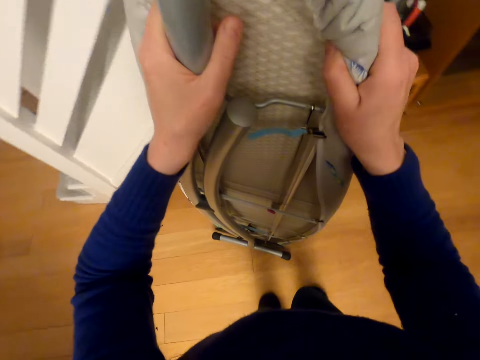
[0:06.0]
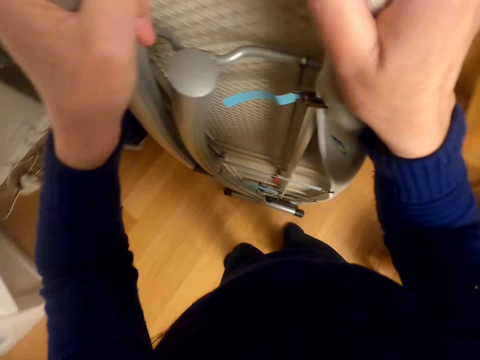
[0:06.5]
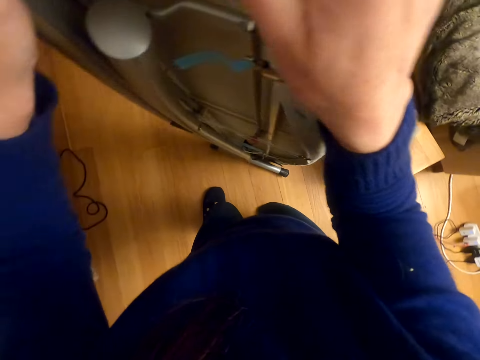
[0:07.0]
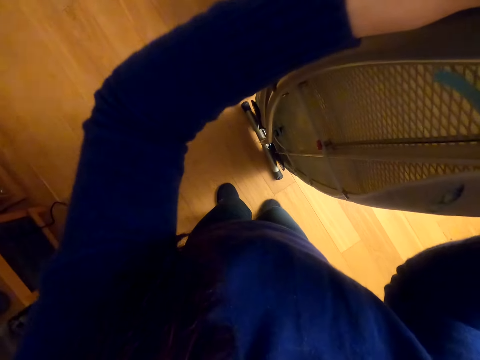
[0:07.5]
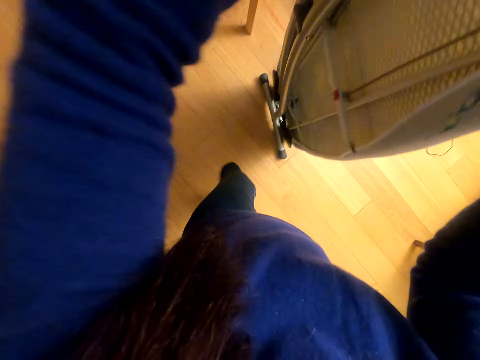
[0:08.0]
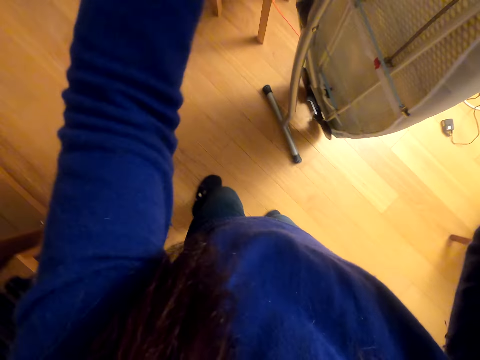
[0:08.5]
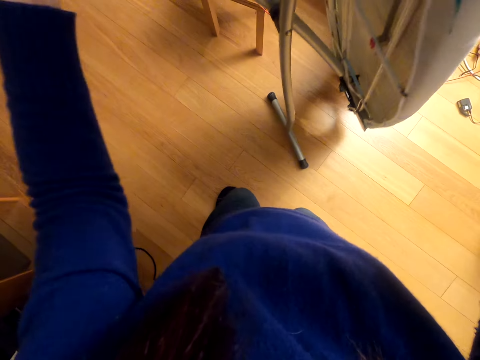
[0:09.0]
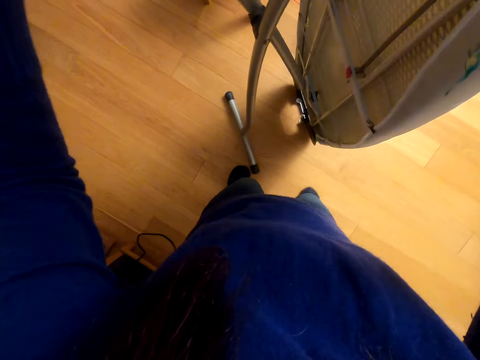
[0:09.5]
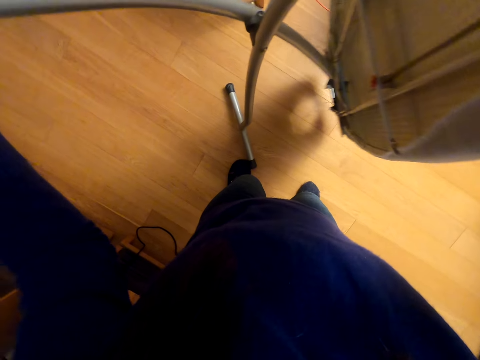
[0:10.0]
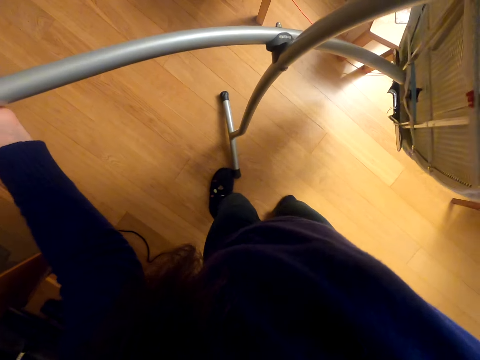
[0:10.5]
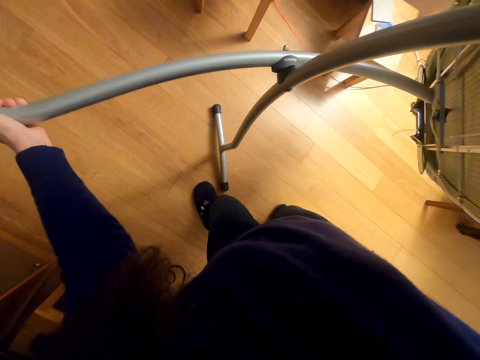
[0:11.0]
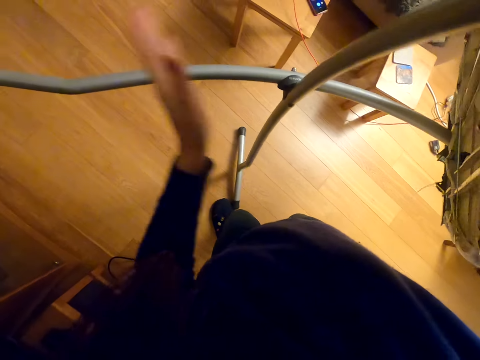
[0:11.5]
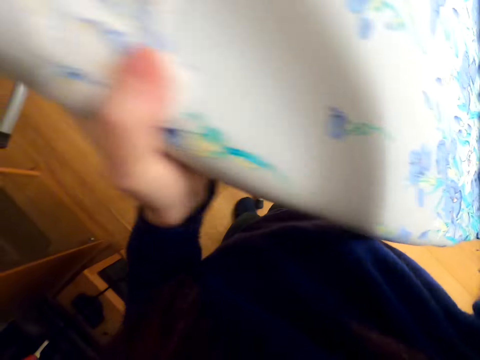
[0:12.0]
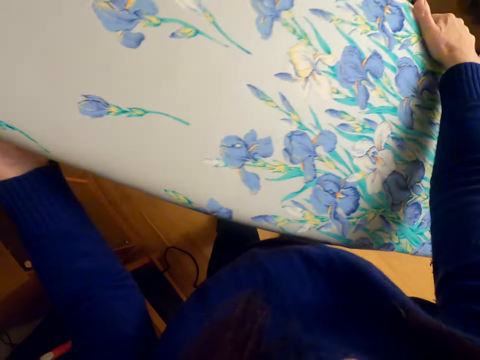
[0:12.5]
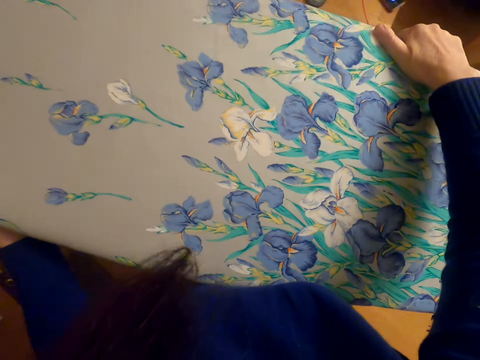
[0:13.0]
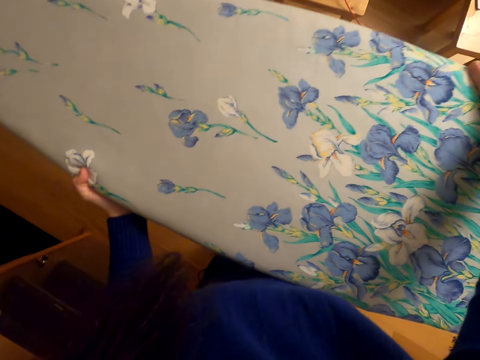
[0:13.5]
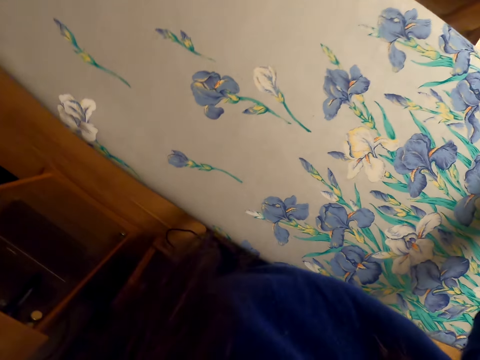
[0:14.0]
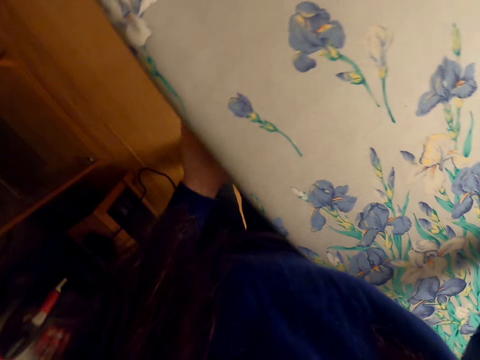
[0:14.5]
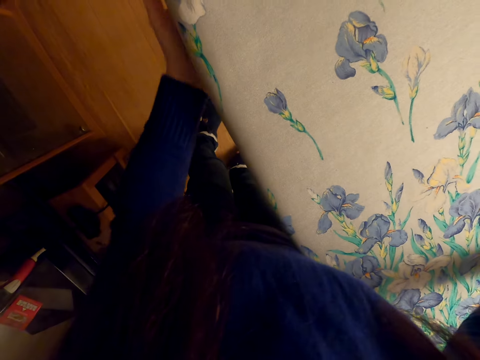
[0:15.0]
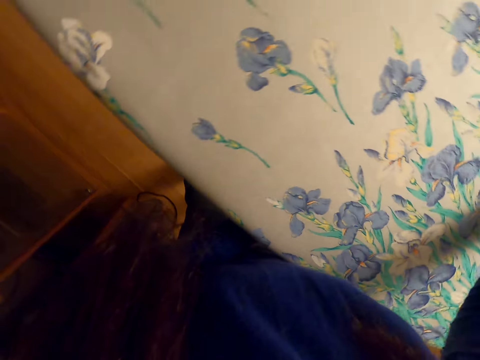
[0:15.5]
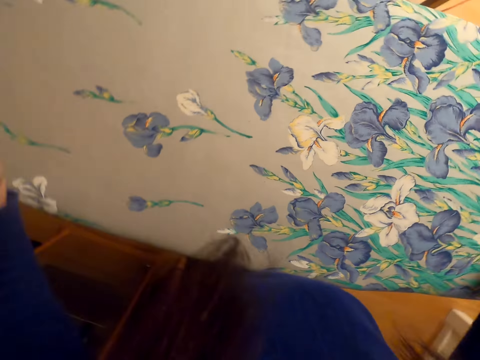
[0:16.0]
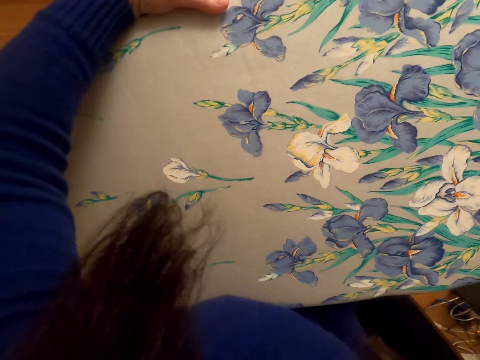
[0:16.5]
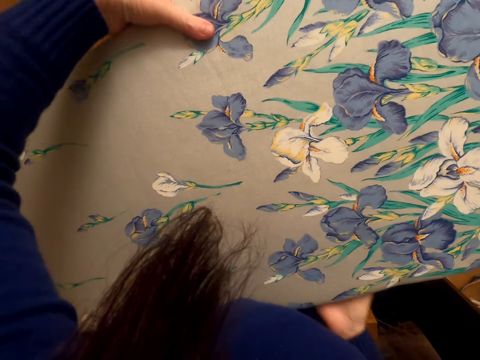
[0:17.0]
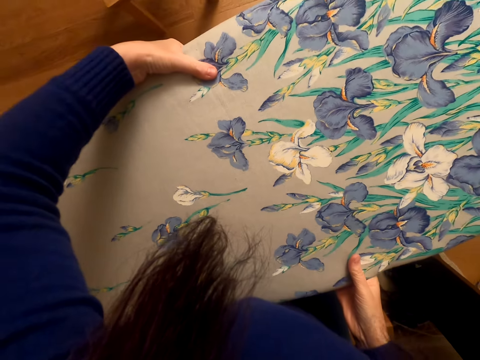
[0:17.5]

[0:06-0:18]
The camera wearer picks up the iron board. They adjust the iron board.

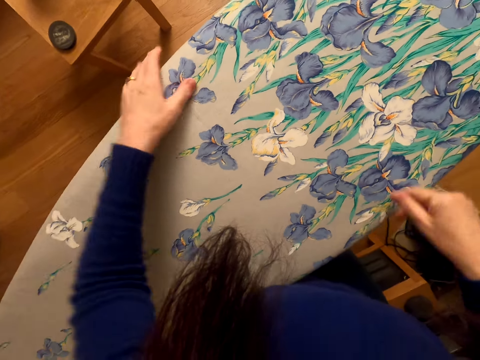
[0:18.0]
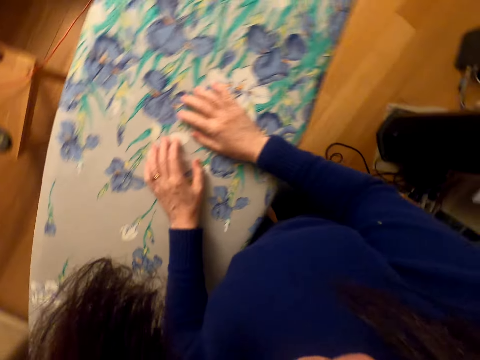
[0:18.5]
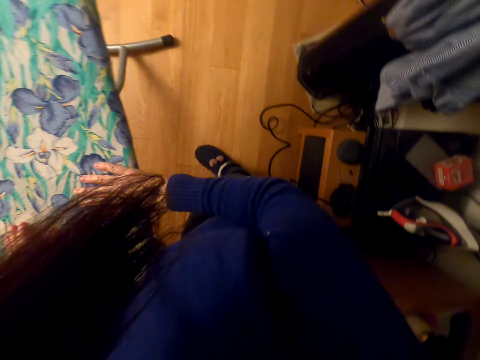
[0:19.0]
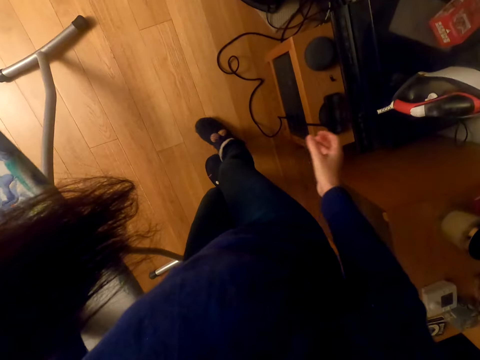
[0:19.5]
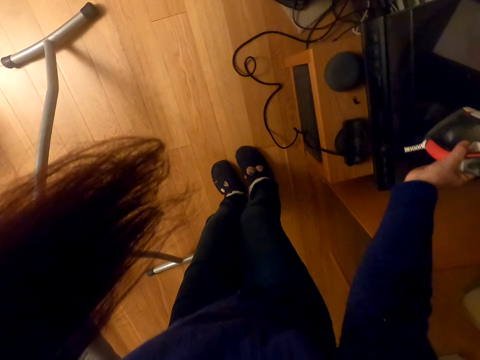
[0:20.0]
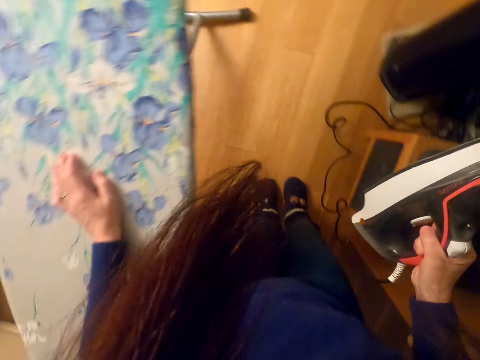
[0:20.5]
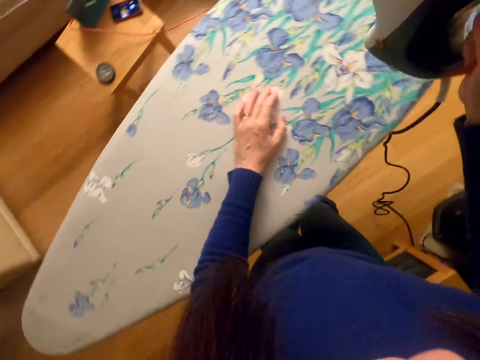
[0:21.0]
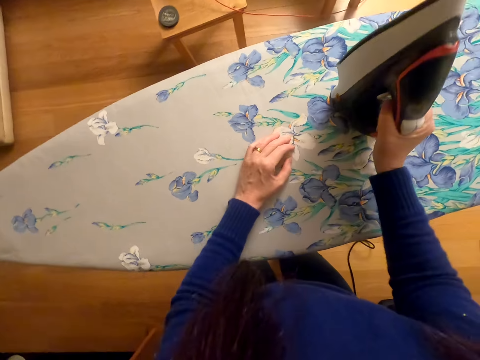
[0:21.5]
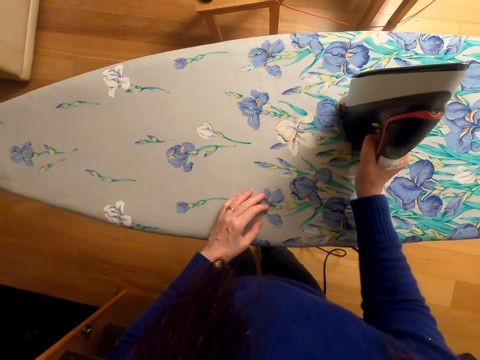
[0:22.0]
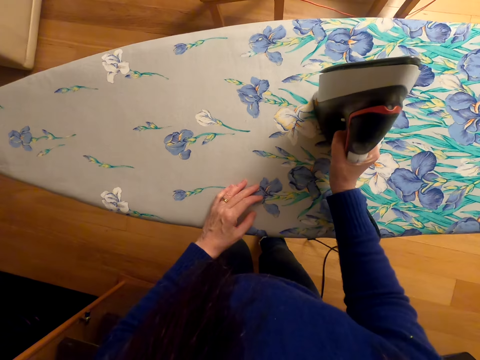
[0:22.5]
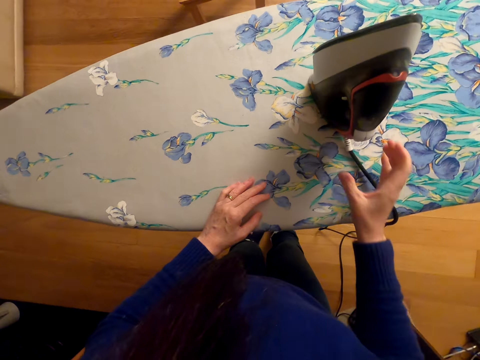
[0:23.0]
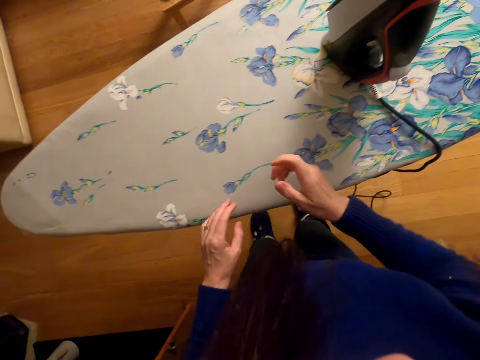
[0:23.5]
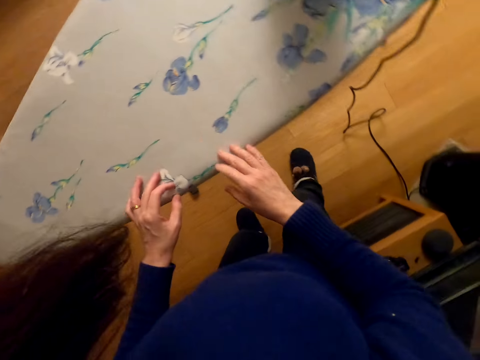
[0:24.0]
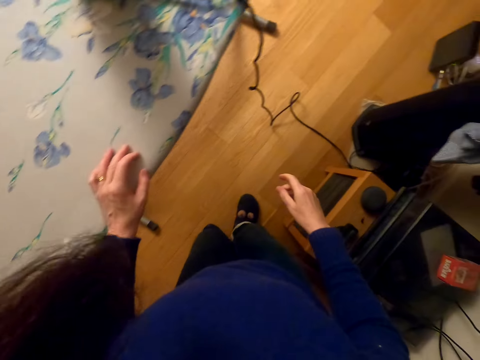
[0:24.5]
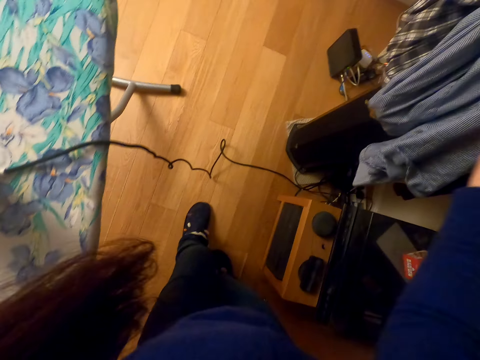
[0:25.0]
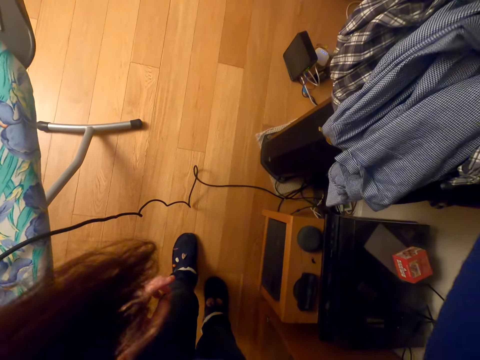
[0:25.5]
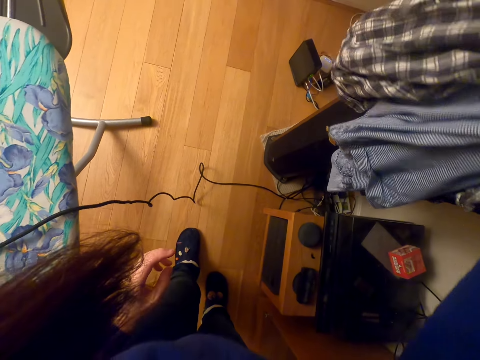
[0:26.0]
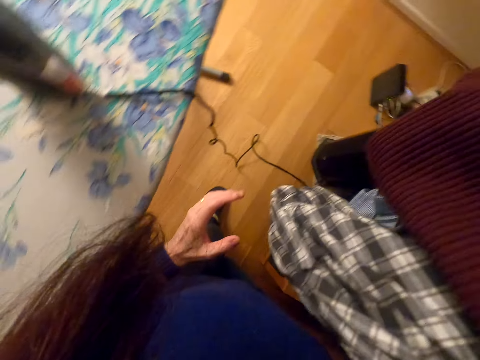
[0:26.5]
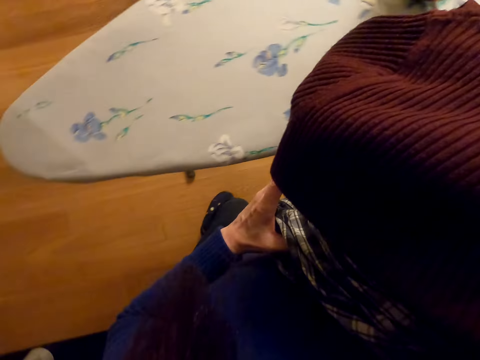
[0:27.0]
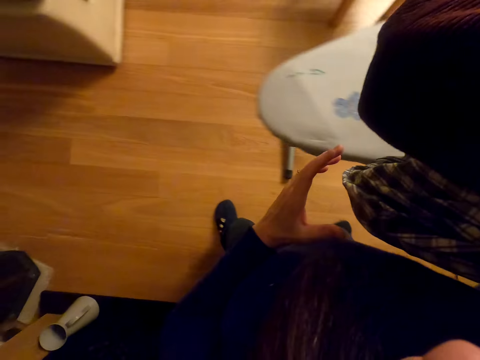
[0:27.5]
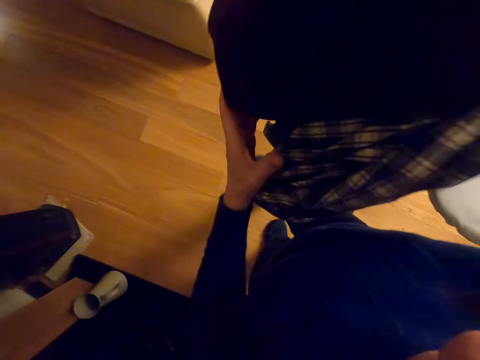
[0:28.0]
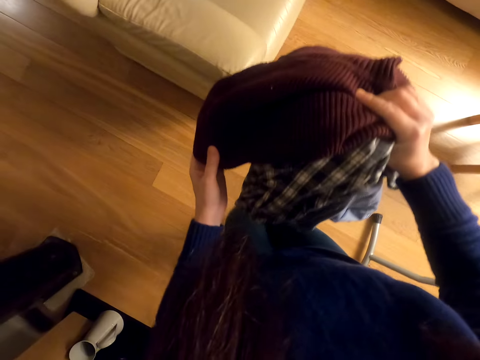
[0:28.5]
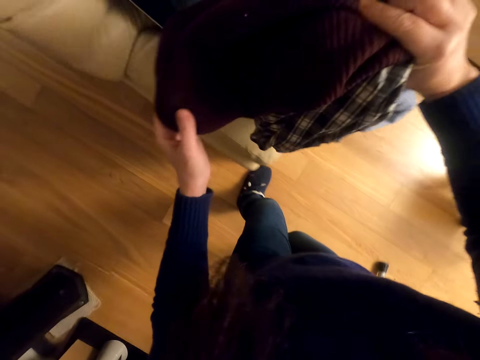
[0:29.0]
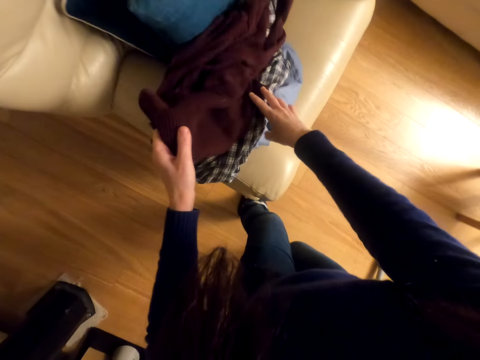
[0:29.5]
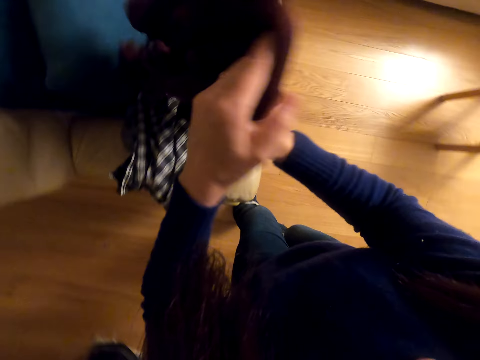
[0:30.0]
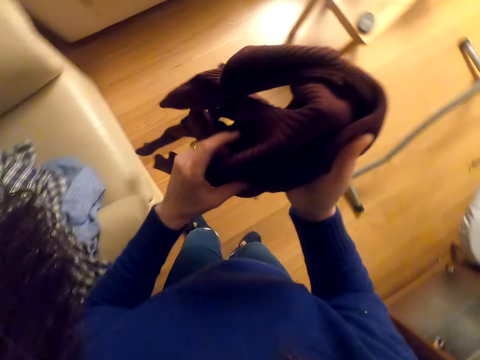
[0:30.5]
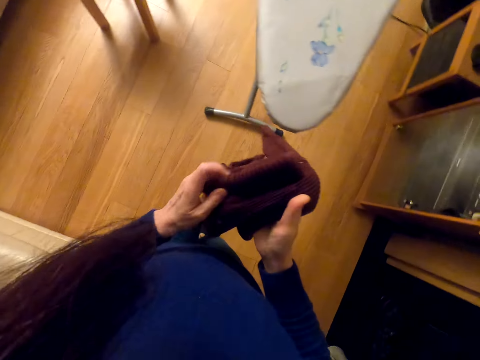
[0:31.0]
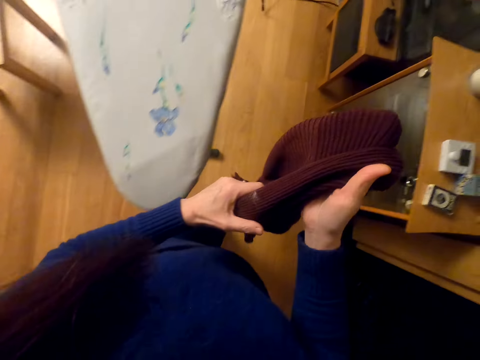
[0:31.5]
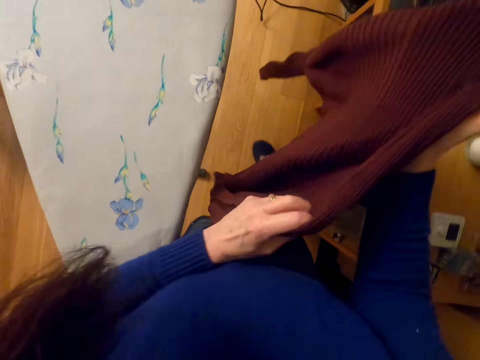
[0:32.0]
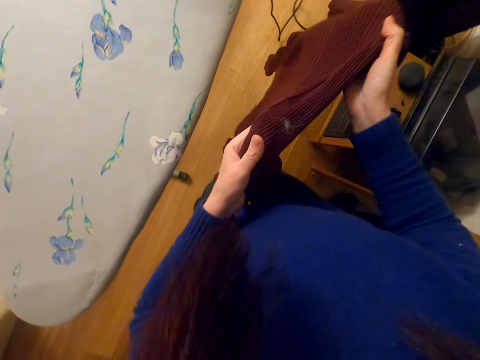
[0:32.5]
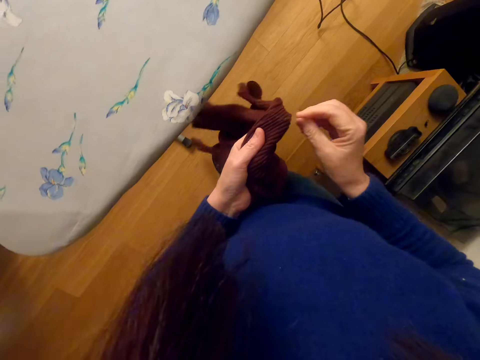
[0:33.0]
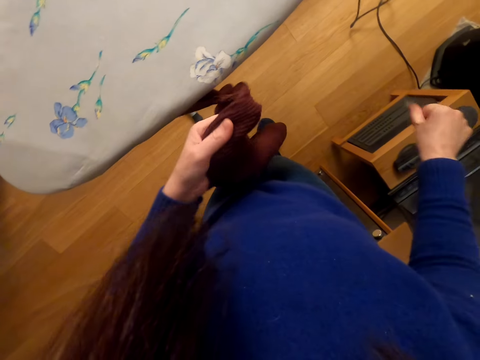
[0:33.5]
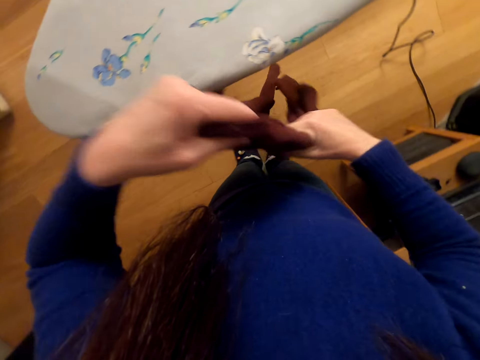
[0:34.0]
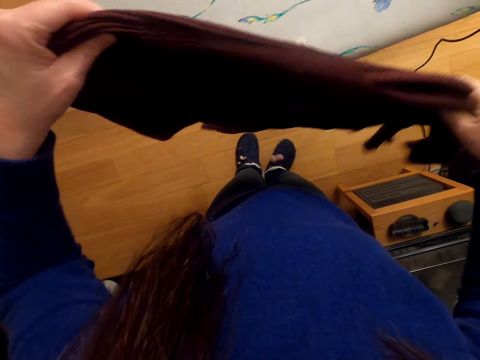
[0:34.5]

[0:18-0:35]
The camera wearer picks up the iron box. They put the iron box on the iron board. They pick up clothes. They drop the clothes on the chair. They pick up a shirt.
